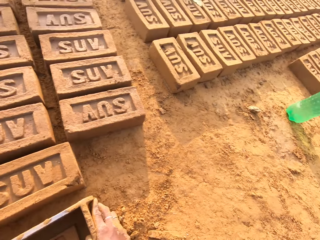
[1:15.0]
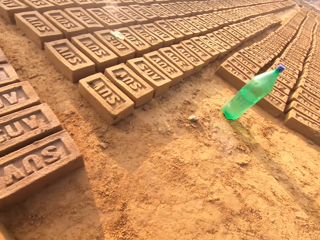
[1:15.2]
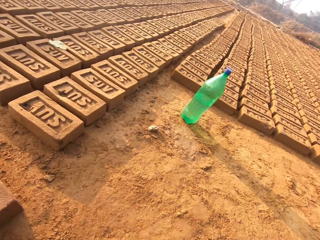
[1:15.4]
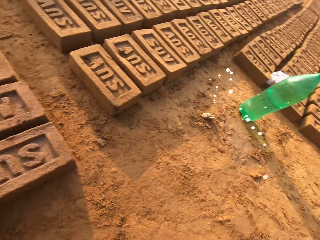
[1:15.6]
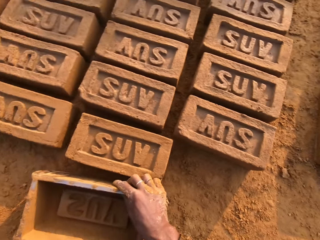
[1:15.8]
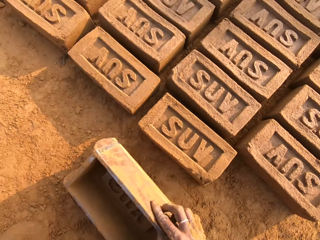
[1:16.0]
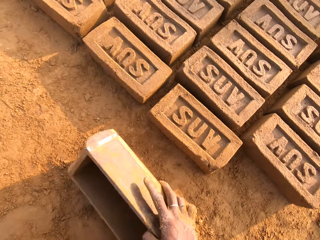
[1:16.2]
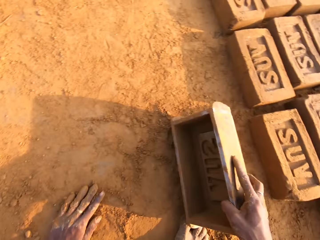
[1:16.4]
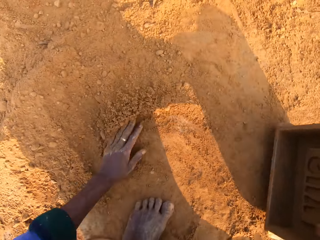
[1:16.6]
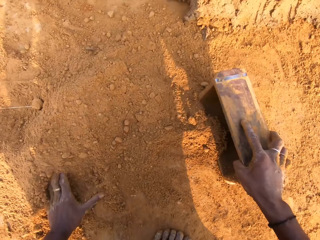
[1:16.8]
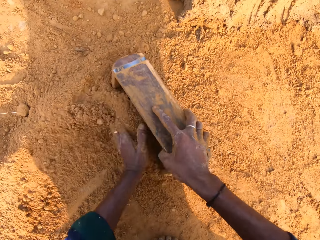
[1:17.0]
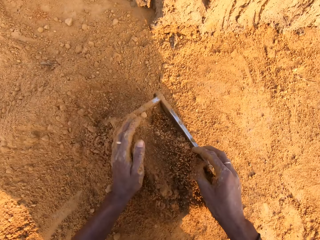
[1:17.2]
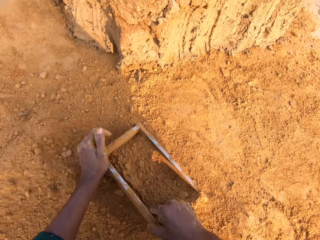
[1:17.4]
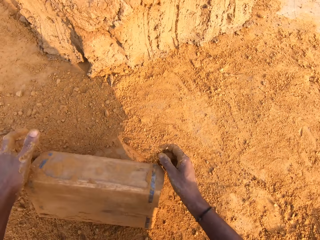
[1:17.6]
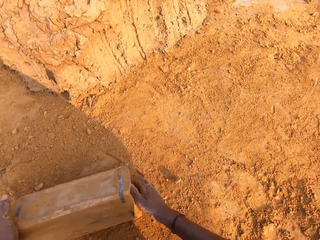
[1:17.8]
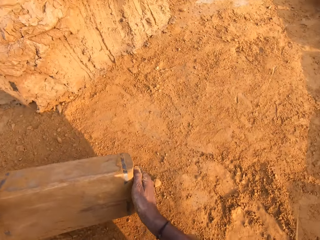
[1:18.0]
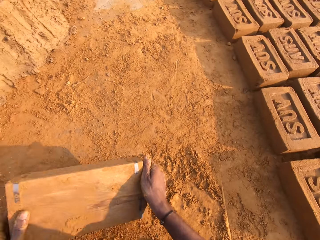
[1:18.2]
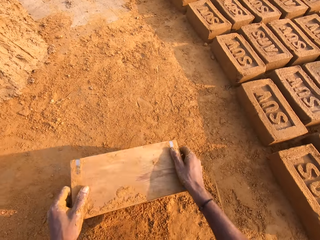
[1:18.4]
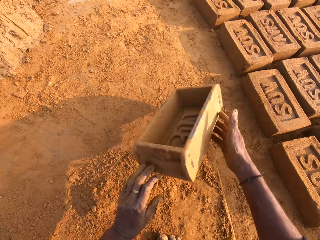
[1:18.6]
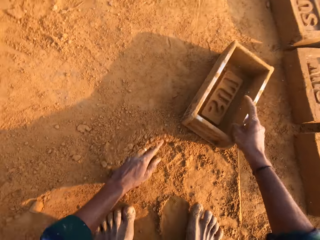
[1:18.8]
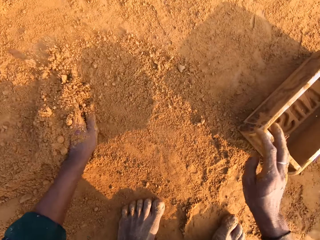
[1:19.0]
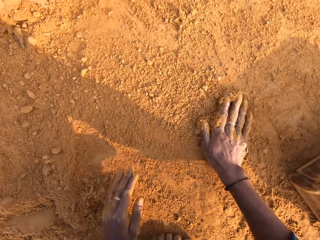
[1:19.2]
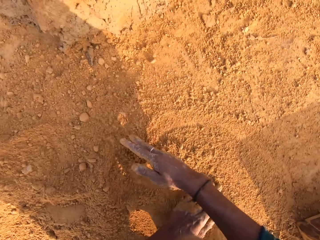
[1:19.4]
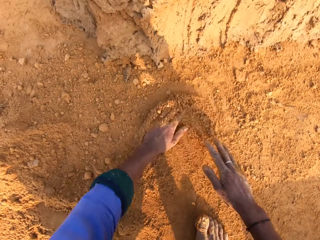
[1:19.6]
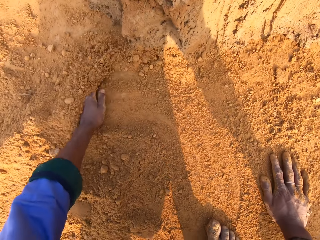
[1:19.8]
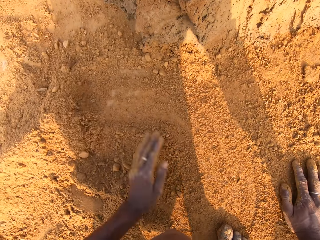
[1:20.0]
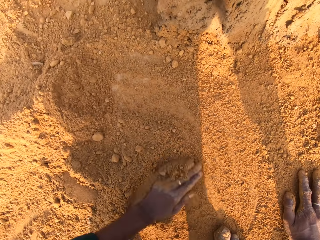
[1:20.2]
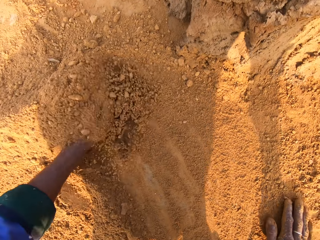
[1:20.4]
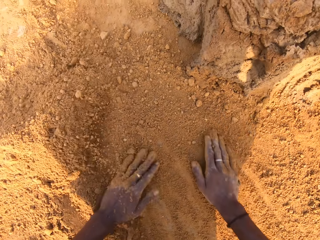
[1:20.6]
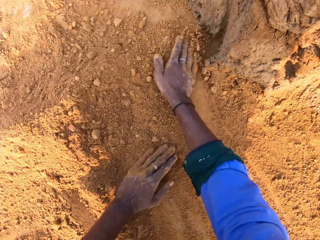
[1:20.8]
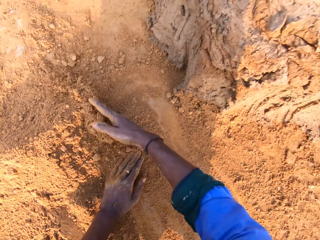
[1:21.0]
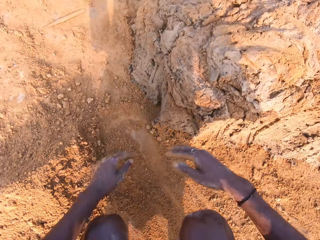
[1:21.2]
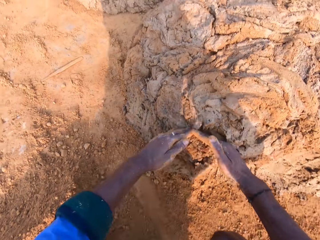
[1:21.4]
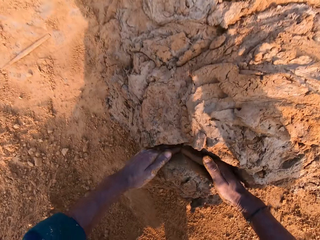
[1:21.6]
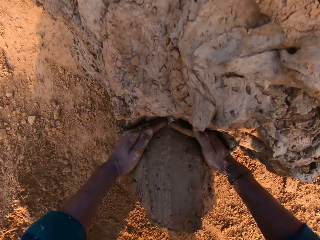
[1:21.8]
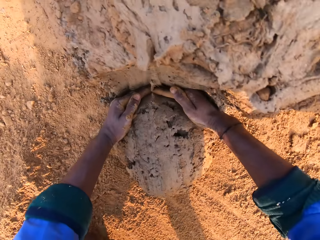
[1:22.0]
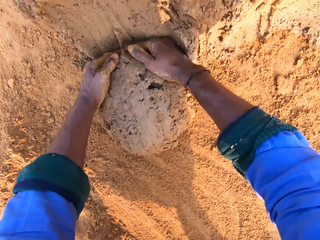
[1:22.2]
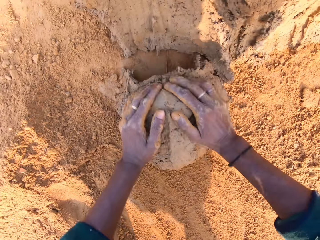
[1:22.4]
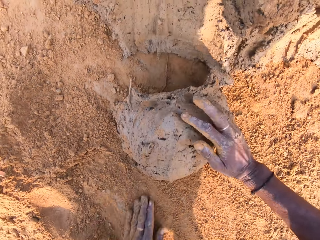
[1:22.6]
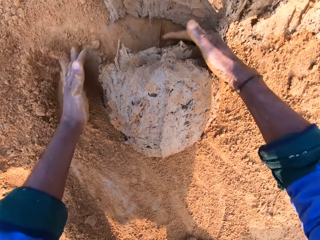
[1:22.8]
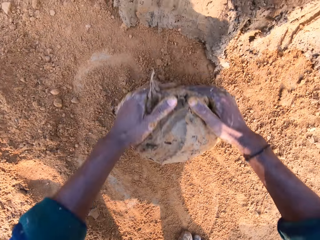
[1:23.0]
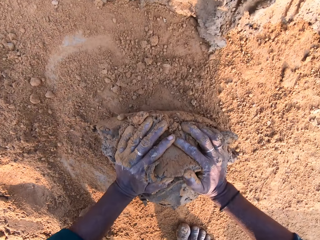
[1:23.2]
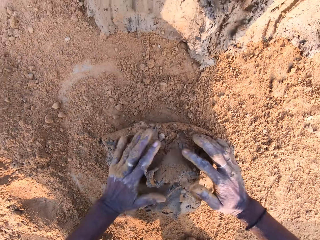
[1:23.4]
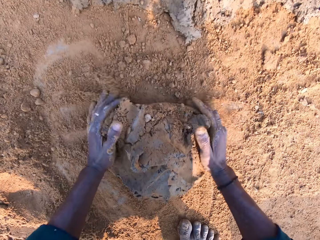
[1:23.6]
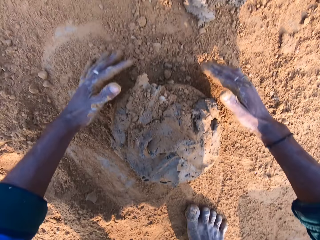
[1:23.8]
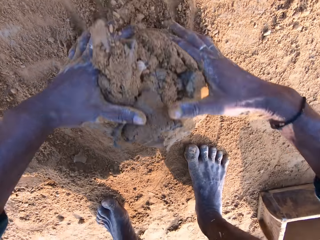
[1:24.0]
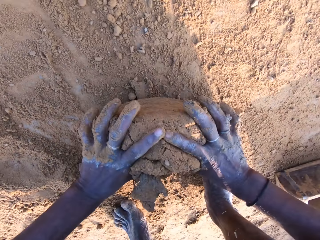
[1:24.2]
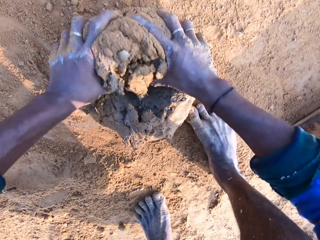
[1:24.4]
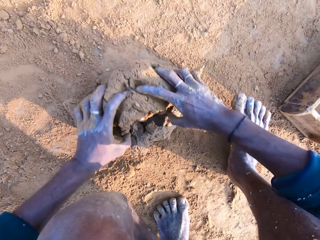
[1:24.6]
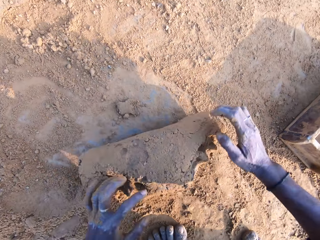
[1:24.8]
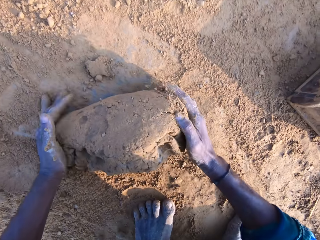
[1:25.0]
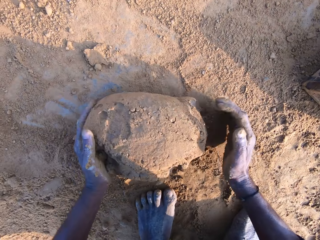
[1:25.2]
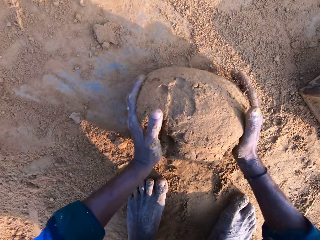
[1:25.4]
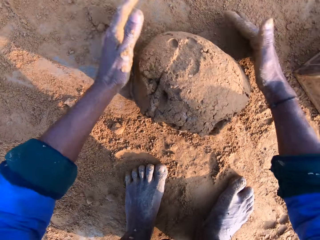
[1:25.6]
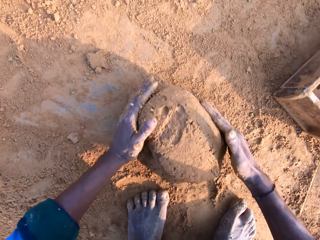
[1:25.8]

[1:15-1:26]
The camera wearer drops the brick mold on the ground. They stare at the bricks. They spit saliva. They spread sand. They move the left hand on the soil. They carry the brick mold with the right hand. They put the soil in the brick mold. They drop the brick mold on the ground. They pour the sand. They hit the brick mold. They throw the brick mold. They rub both hands on the ground. They spread the sand. They cut the clay with both hands. They roll the clay on the soil. They press the clay.

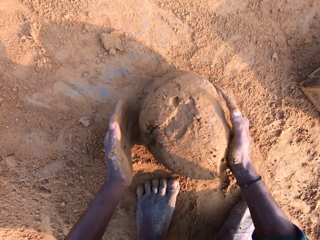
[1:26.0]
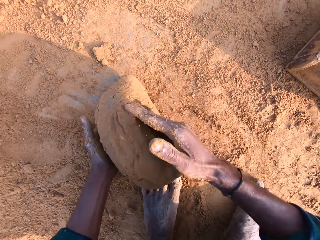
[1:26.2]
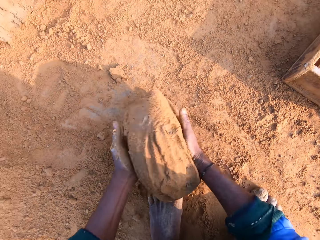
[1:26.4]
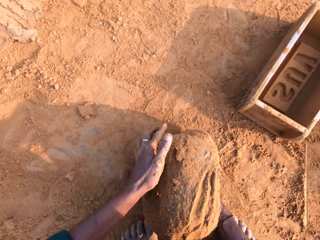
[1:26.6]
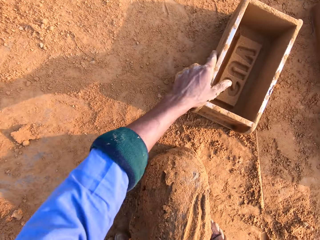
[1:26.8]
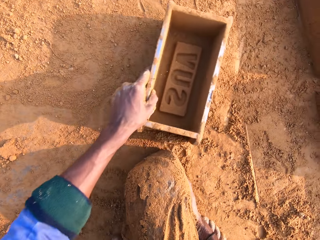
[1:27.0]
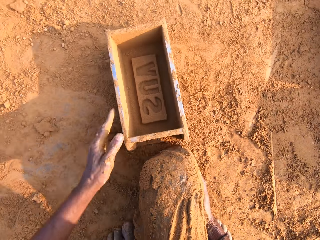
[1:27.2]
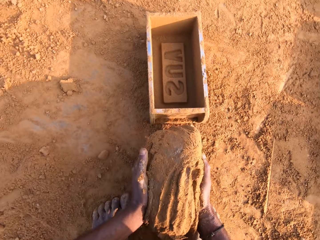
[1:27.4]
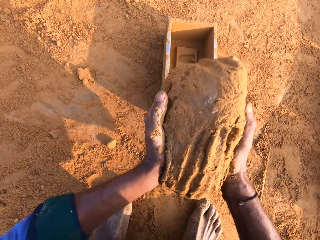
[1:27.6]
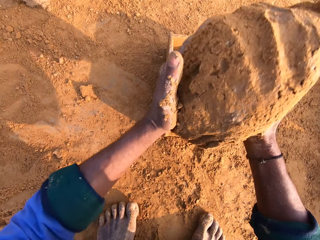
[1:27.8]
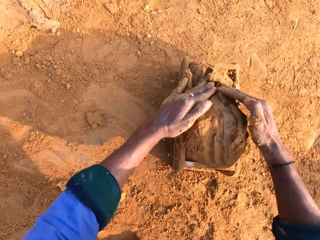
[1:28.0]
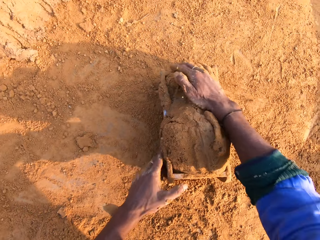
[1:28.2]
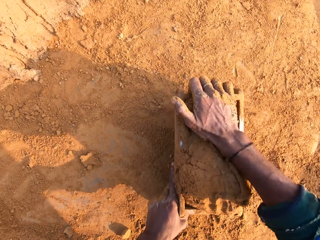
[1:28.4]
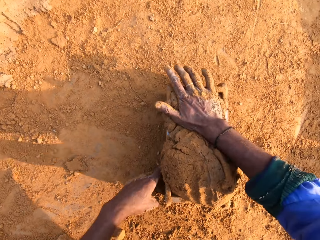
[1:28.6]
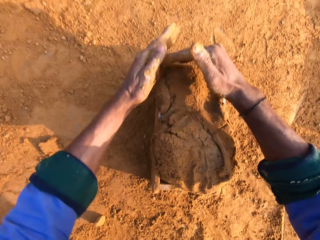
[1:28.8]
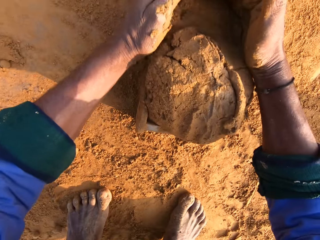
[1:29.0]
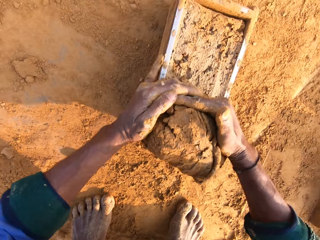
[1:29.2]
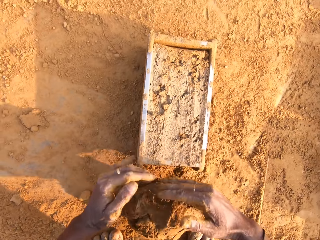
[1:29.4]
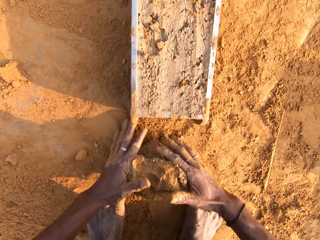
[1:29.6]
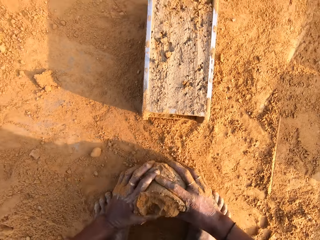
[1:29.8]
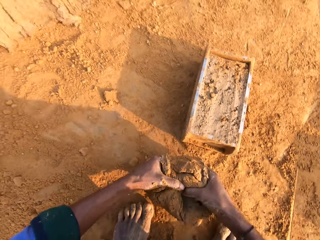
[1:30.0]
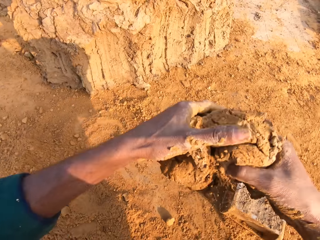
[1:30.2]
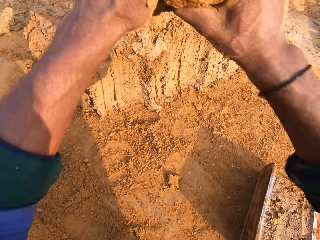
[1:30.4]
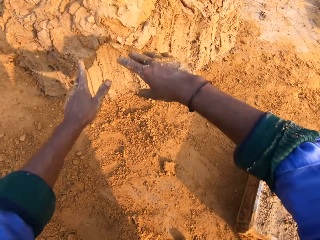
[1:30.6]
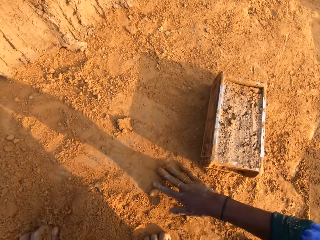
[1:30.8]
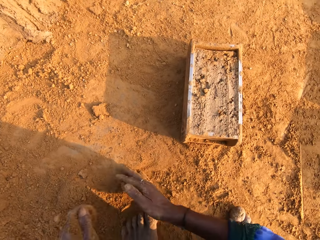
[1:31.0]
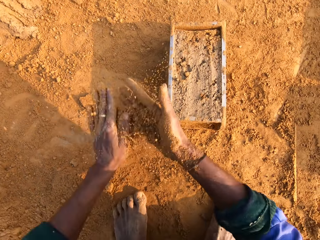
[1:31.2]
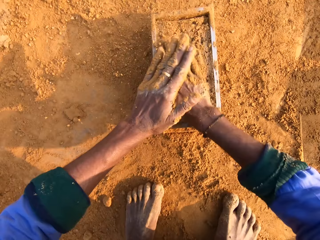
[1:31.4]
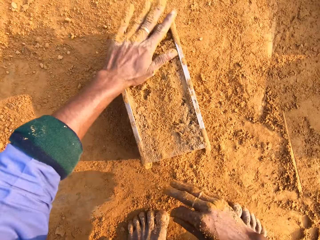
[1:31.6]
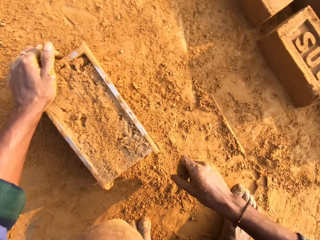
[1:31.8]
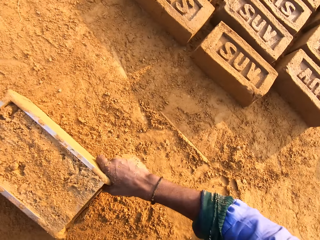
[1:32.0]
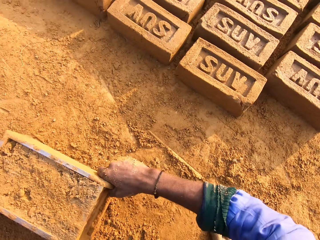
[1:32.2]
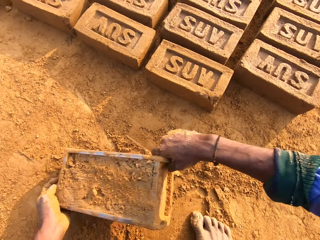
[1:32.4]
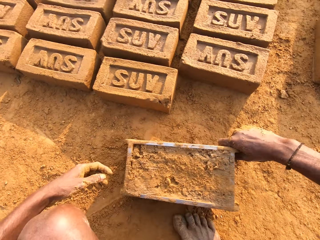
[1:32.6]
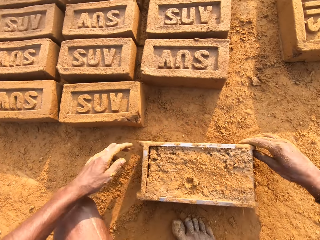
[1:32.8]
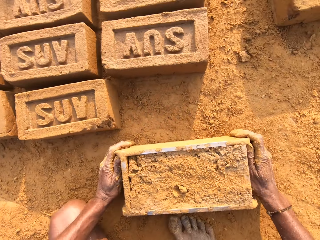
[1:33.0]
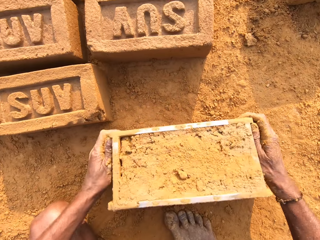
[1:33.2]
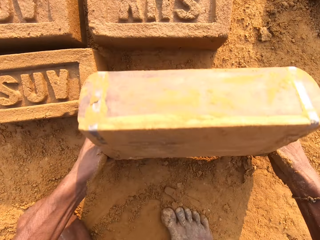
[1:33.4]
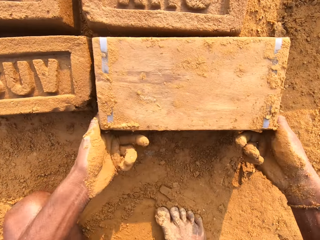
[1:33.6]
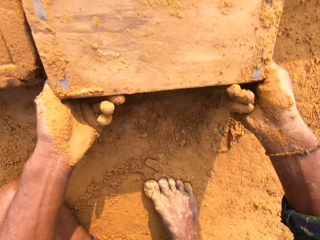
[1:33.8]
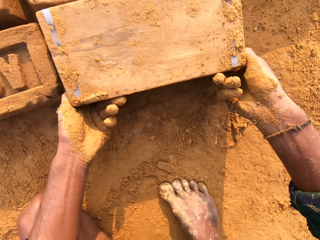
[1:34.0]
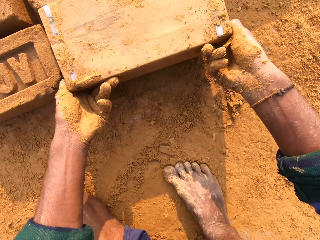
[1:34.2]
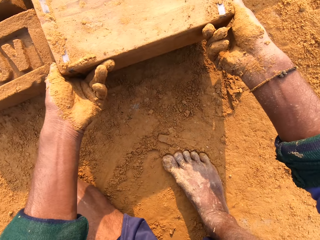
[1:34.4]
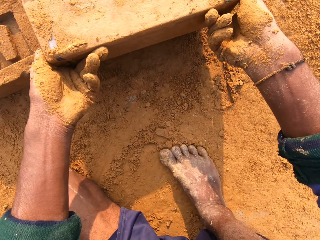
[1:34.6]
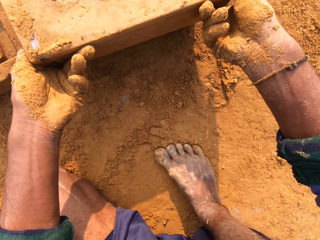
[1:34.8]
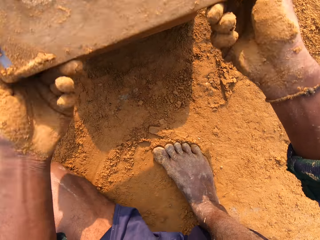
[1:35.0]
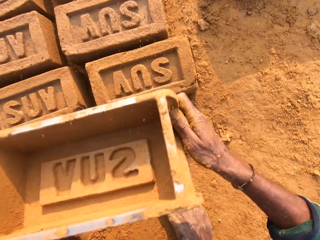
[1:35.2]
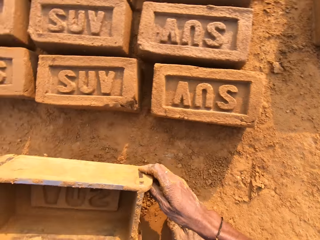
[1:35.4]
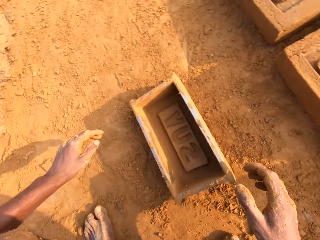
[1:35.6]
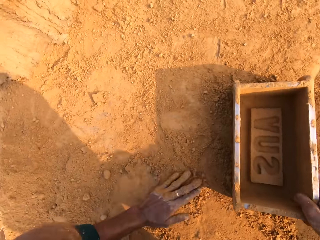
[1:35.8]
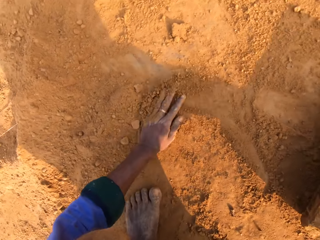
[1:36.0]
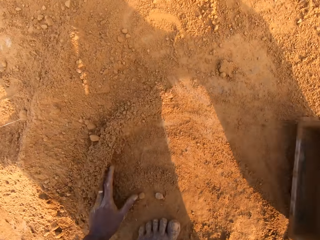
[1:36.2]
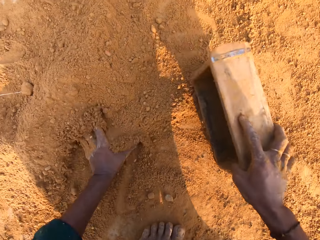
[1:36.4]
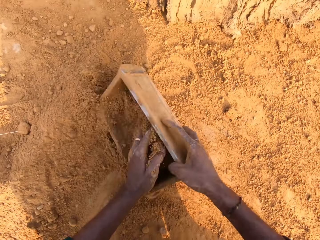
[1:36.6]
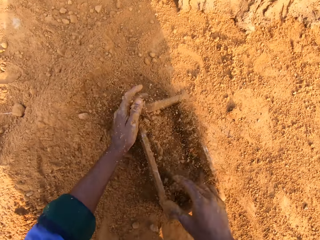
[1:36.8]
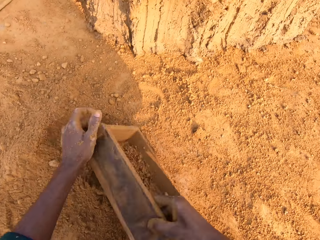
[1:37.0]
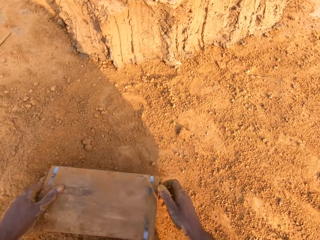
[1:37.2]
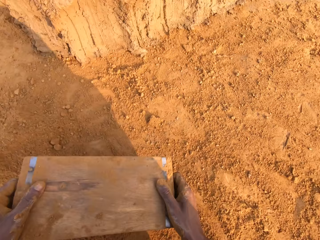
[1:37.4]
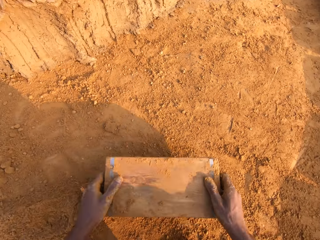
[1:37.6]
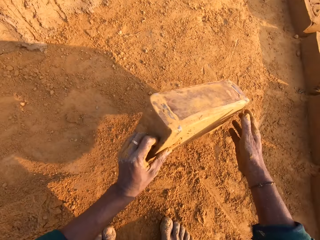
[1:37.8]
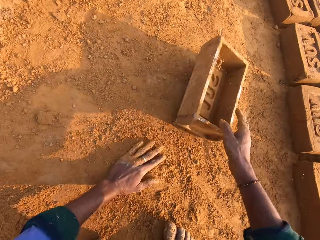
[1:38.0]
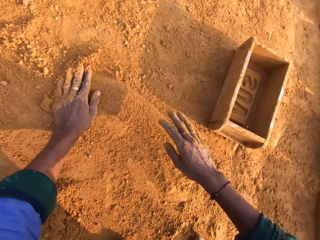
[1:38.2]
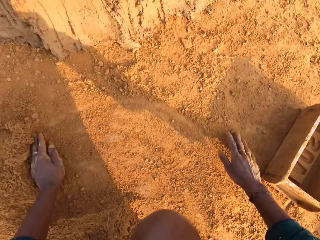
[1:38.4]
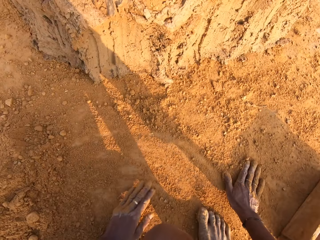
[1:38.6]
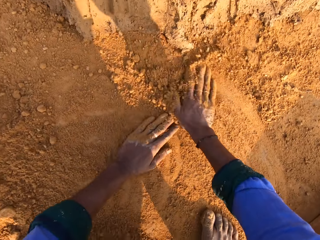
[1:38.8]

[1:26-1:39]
The camera wearer carries the clay with the right hand. They put the clay on the right hand. They pull the brick mold with the left hand. They hold the clay with both hands. They drop the clay in the brick mold. They press the clay. They remove the excess clay with both hands. They pull the clay. They pick up the clay with both hands. They drop the clay on the ground. They pick up the soil with both hands. They touch the sand. They pour the soil on the brick mold. They carry the brick mold with both hands. They rub the clay. They pull the brick mold. They drop the brick mold on the ground. They turn the brick mold with both hands. They pick up the brick mold with both hands. They drop the brick mold on the ground. They move the left hand on the soil. They spread the sand. They carry the brick mold with the right hand. They put the soil in the brick mold. They pour the sand. They hit the brick mold. They drop the brick mold on the ground. They rub both hands on the soil. They spread the sand.
